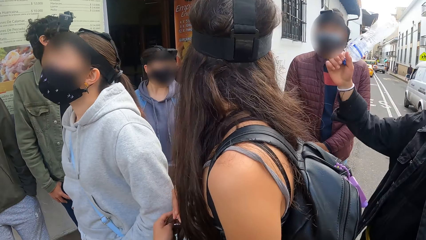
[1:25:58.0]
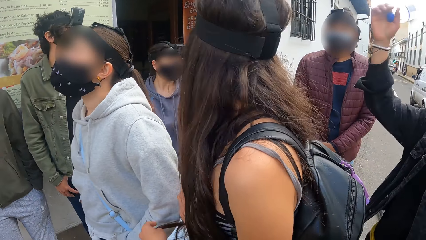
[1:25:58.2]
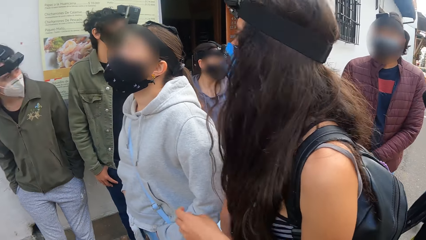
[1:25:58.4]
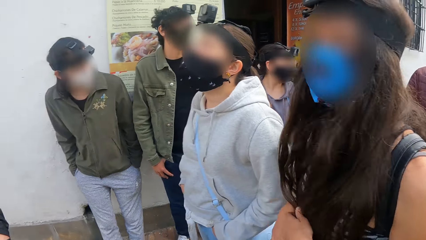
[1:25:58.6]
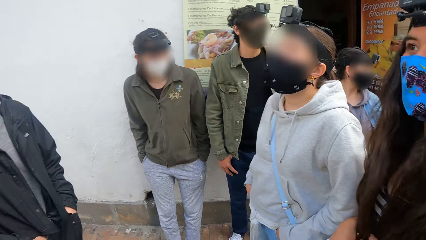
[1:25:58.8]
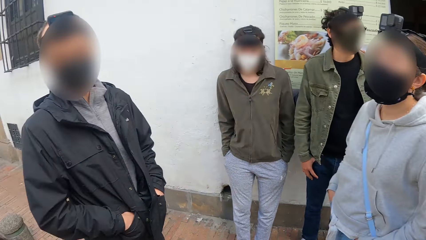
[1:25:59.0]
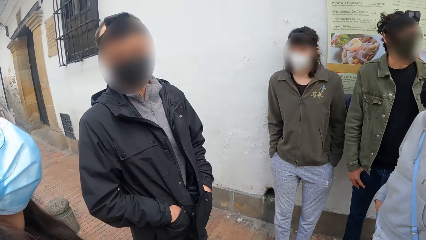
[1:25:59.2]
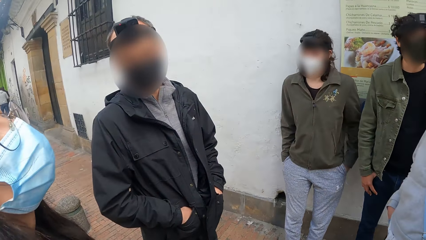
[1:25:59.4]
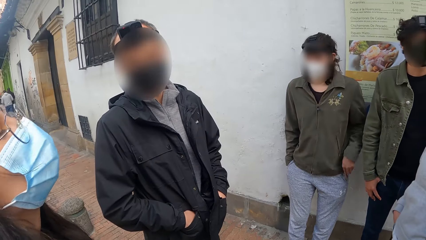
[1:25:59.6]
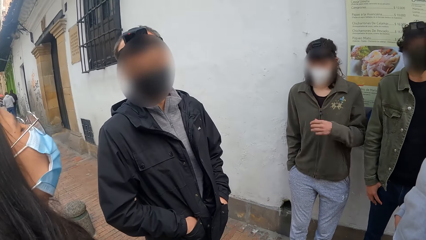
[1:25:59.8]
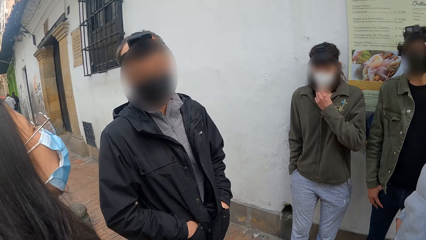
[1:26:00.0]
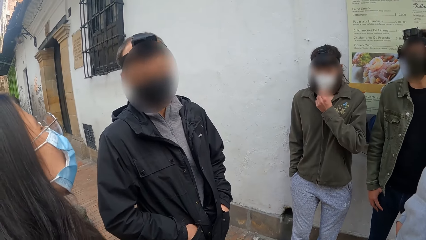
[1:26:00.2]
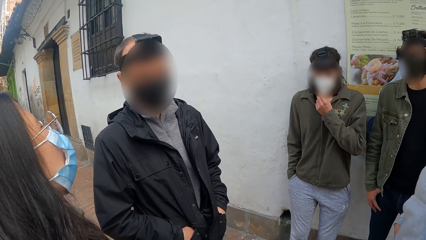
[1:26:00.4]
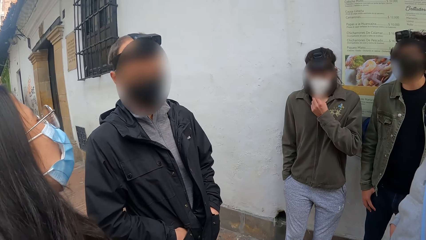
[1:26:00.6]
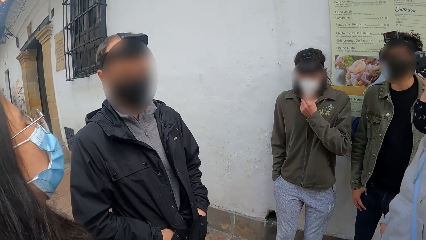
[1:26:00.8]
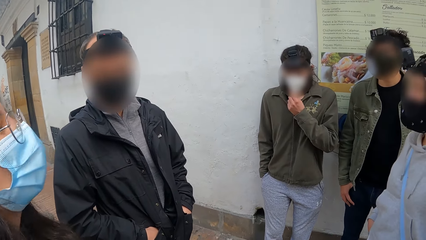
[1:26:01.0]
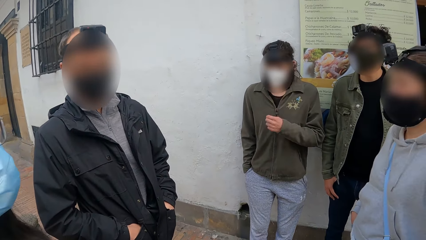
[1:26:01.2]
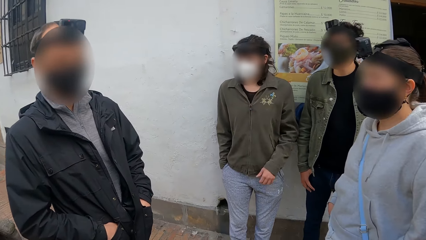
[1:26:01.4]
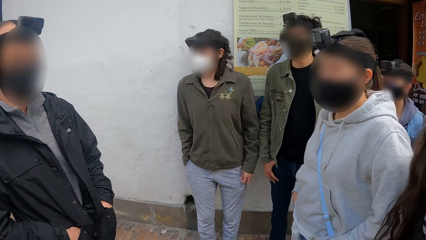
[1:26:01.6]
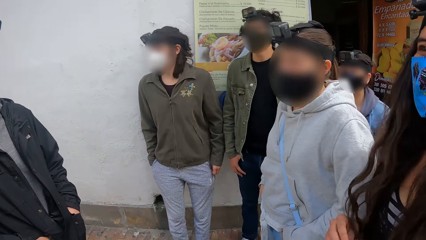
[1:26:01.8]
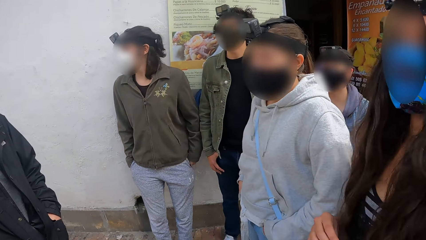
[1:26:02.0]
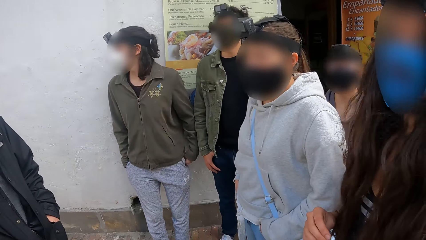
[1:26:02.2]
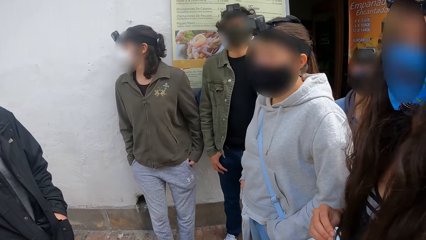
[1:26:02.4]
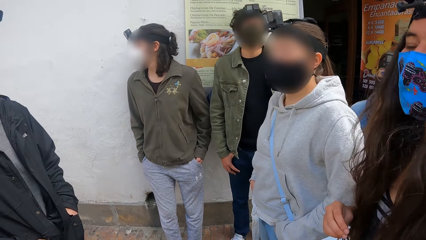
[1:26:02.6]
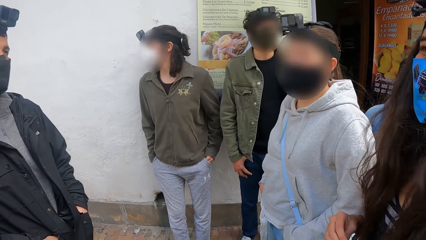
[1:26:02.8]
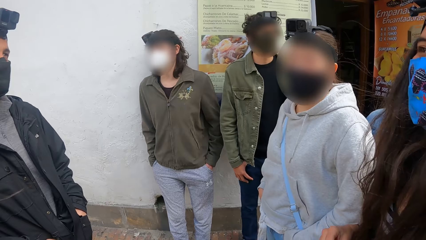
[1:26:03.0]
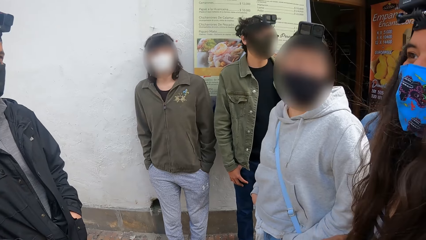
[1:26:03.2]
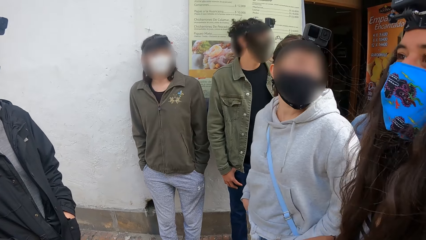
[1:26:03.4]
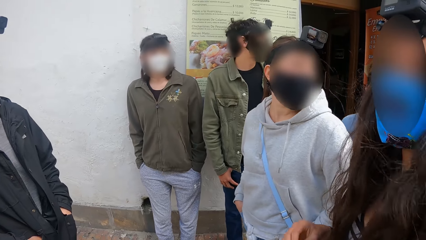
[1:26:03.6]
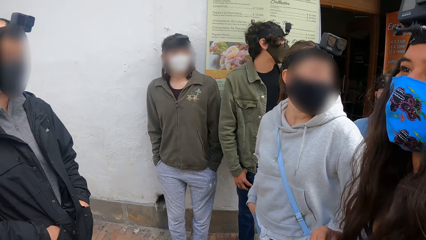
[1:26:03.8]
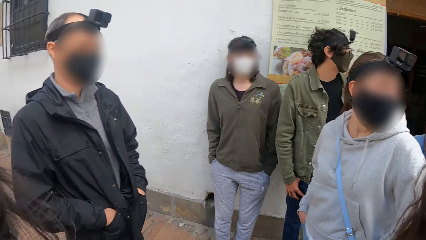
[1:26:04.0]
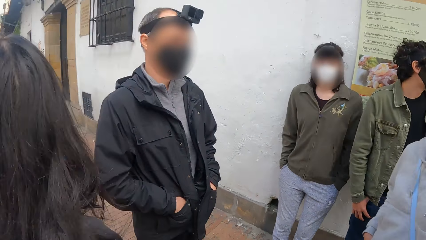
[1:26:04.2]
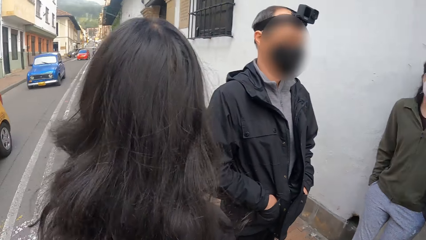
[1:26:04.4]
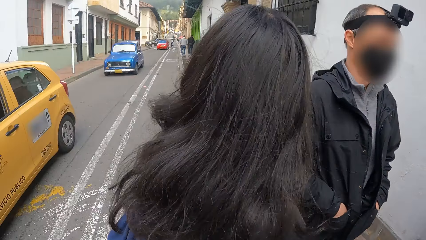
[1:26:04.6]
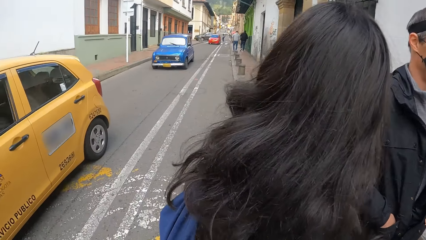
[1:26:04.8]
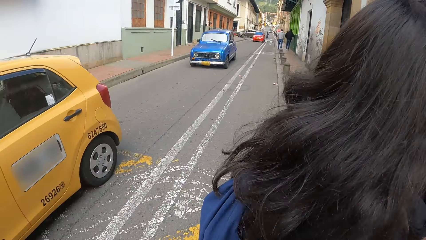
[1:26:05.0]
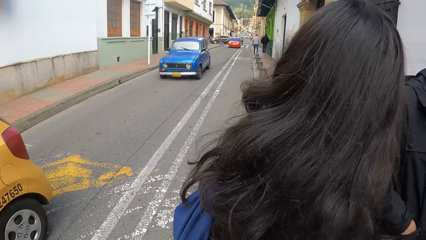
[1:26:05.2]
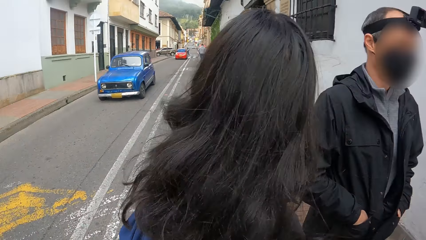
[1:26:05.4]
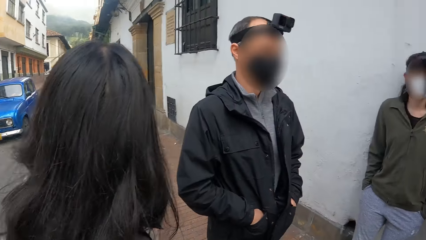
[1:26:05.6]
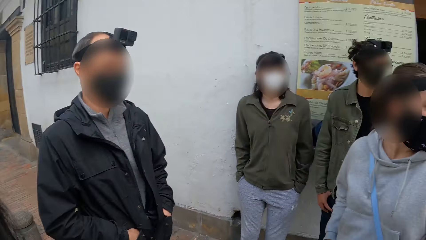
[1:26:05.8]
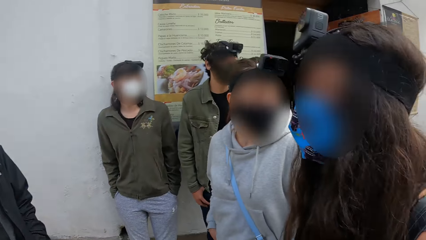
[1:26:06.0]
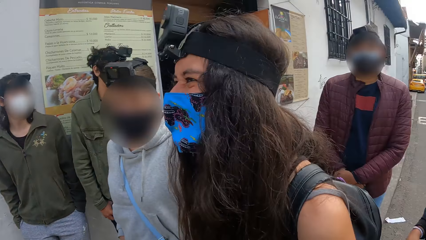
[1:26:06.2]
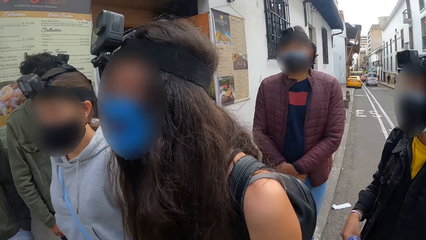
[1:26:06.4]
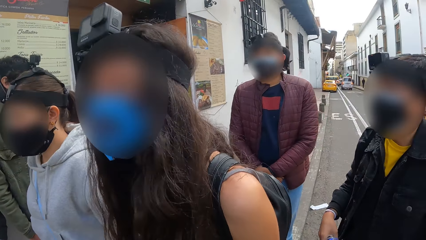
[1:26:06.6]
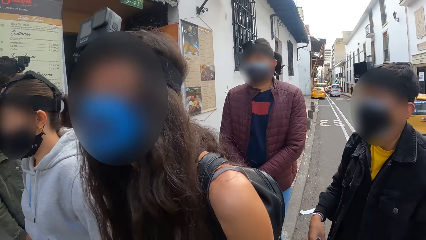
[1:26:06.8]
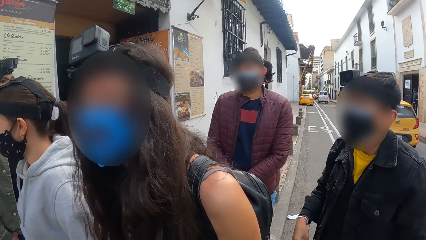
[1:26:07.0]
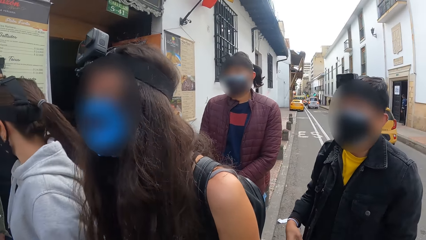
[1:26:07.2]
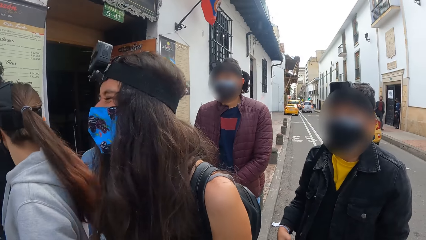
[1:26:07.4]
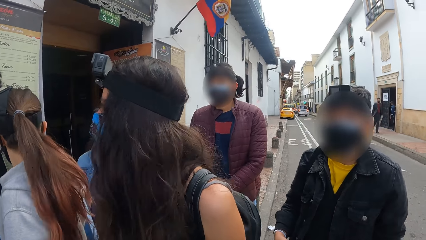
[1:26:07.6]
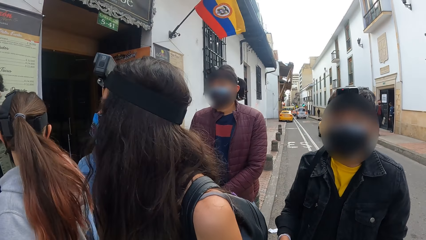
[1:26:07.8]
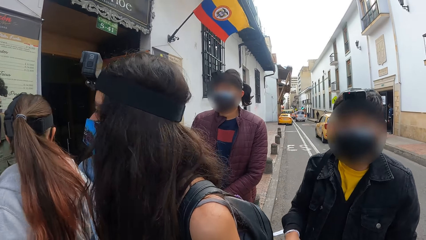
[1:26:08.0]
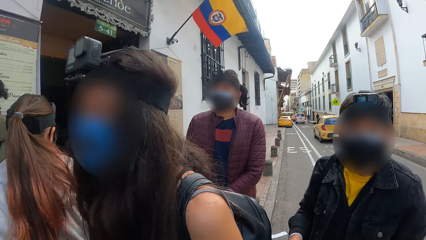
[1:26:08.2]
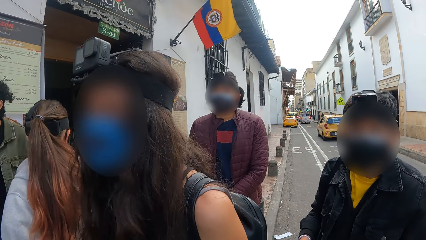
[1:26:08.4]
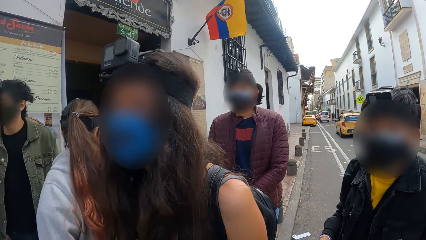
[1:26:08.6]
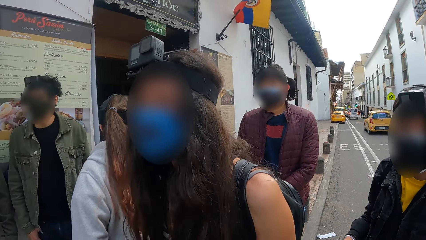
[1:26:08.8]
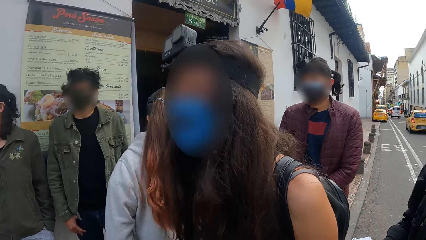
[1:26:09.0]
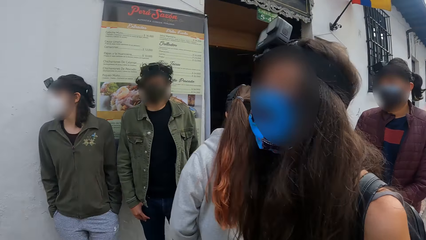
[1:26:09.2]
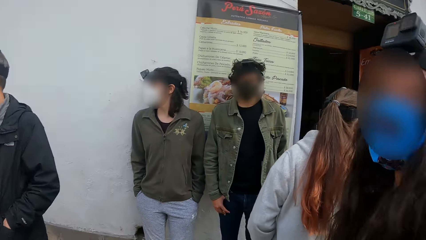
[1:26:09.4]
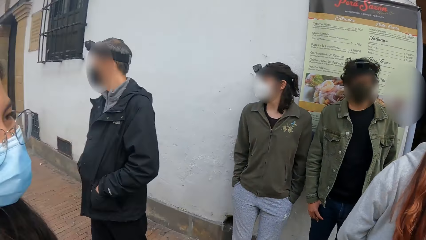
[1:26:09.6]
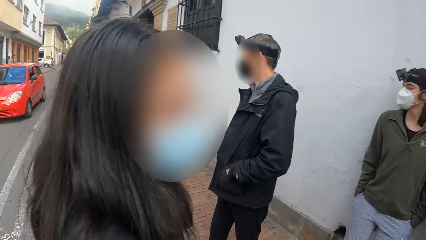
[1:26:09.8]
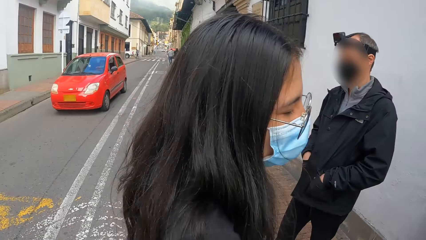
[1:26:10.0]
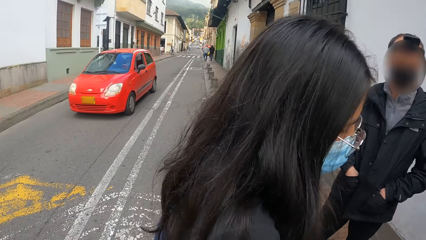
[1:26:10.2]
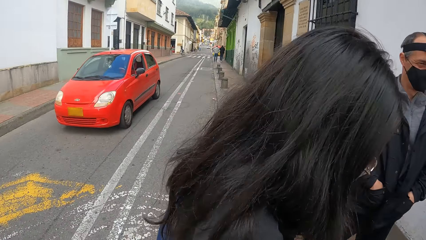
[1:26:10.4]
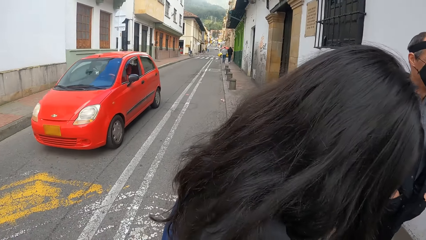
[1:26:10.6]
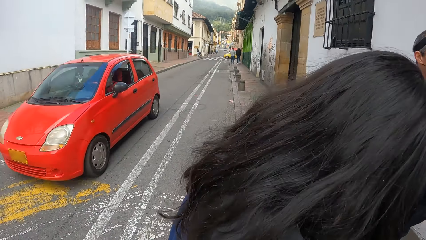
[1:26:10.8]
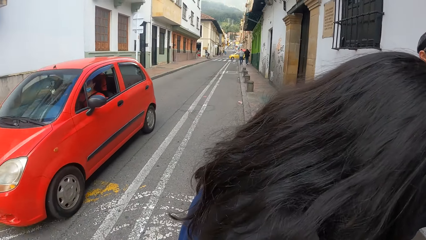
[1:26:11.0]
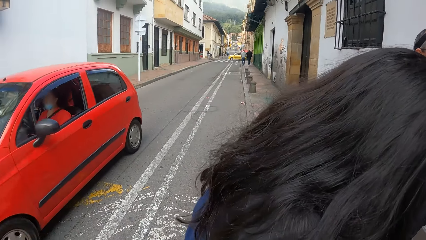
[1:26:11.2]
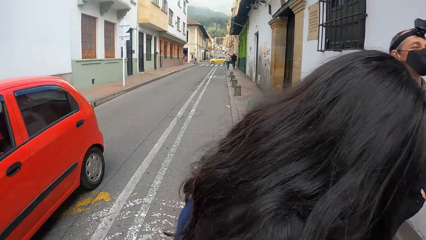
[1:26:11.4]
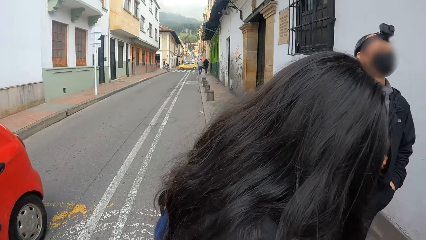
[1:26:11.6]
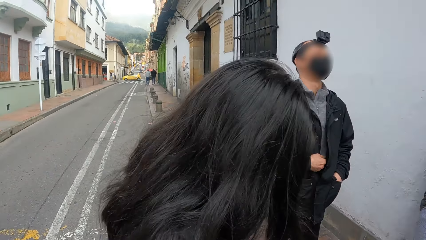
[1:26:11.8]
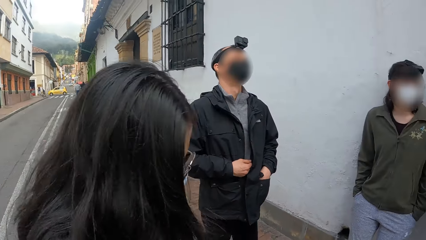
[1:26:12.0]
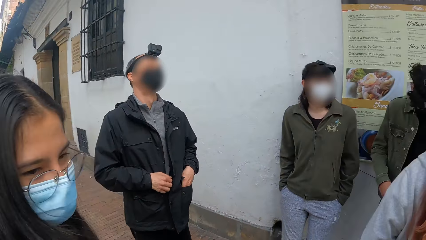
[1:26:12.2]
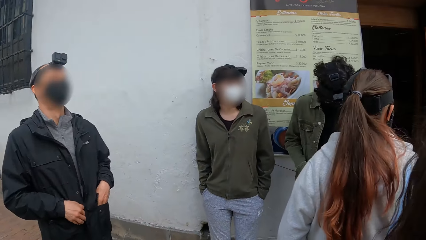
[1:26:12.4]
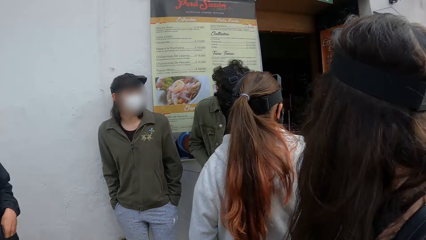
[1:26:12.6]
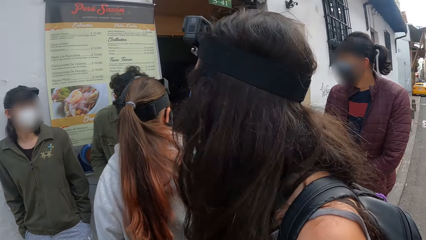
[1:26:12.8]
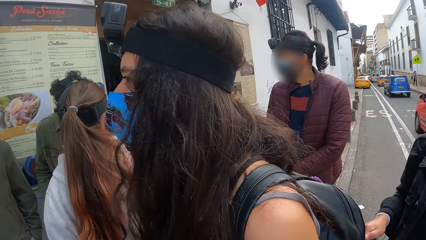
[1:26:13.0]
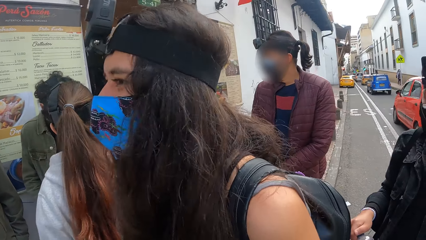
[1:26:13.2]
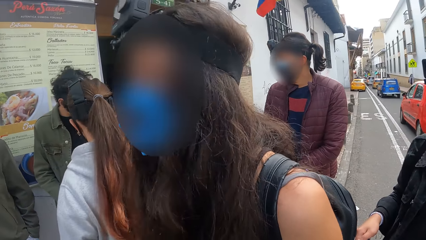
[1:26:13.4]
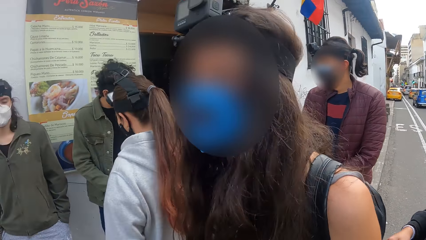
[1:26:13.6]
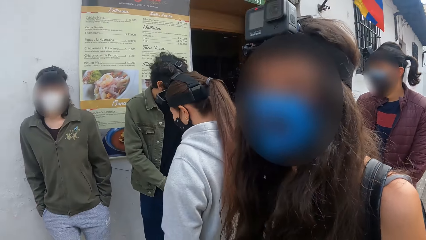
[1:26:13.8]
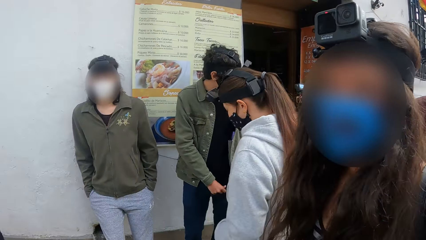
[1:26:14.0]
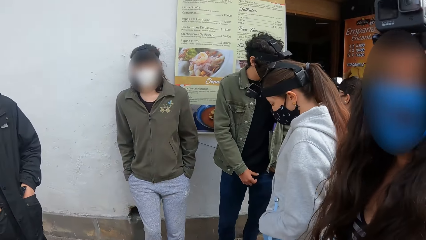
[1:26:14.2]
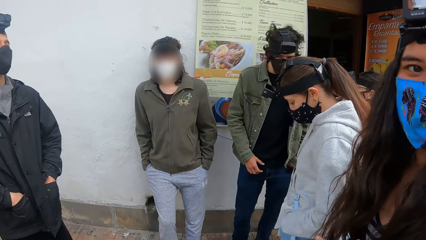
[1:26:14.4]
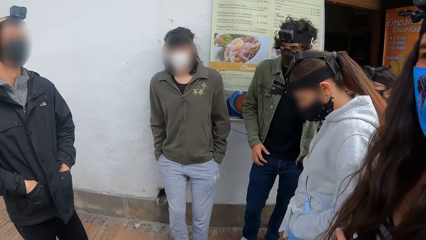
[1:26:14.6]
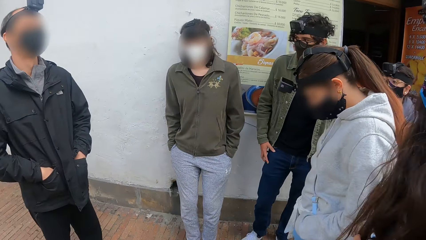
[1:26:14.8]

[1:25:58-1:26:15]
A man touches his face mask with his left hand. He touches his chin and puts his hand in the pocket. A car drives past the camera wearer. They look around. A car drives past them.
